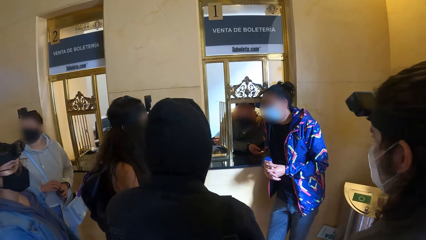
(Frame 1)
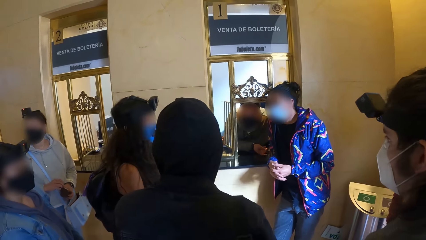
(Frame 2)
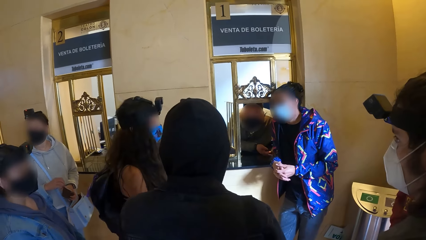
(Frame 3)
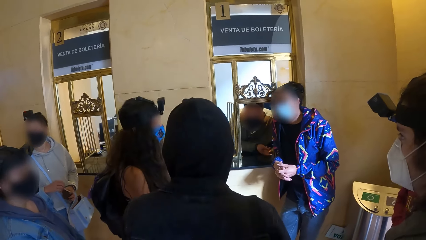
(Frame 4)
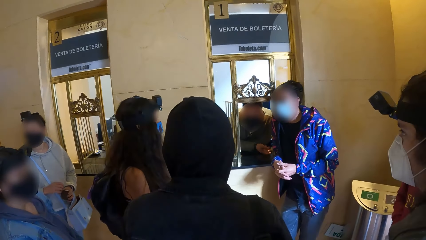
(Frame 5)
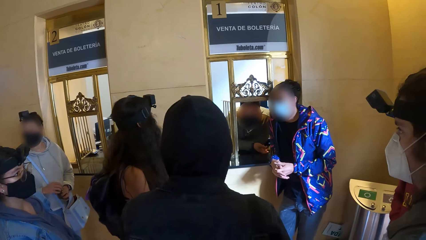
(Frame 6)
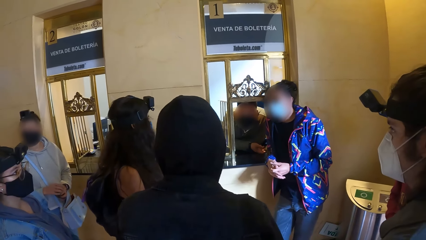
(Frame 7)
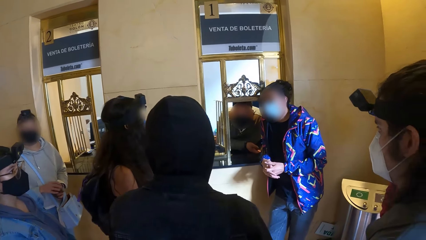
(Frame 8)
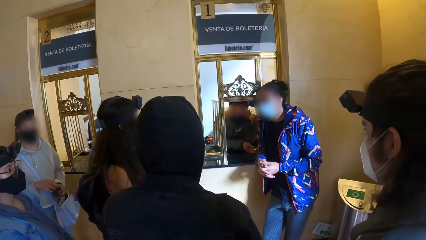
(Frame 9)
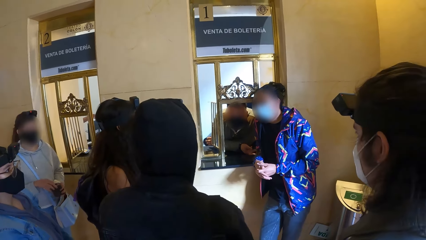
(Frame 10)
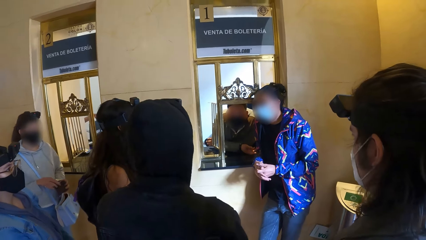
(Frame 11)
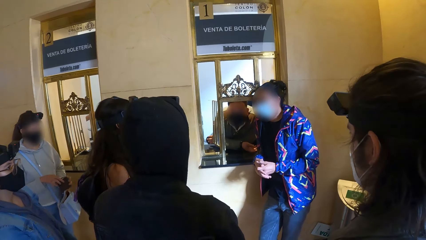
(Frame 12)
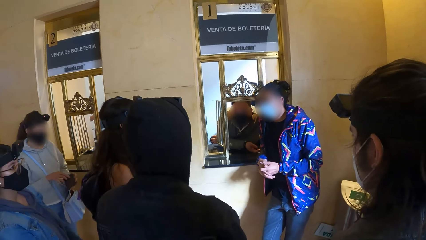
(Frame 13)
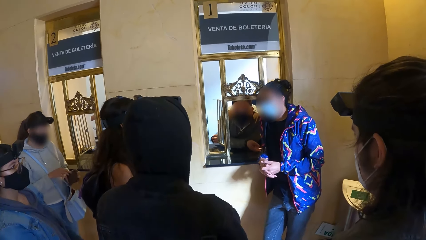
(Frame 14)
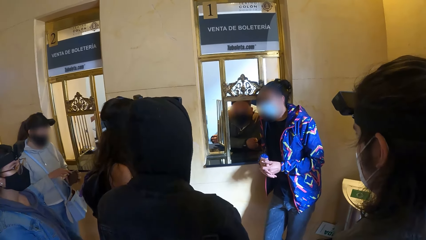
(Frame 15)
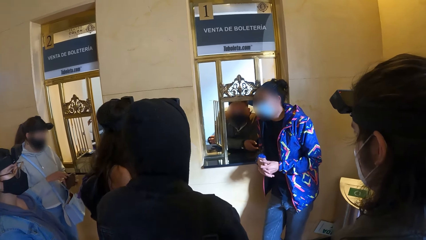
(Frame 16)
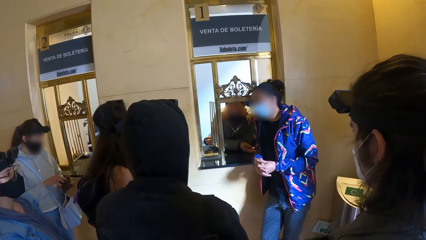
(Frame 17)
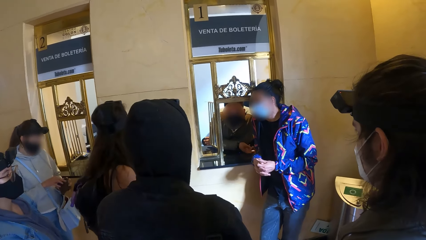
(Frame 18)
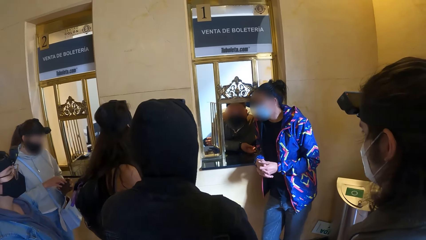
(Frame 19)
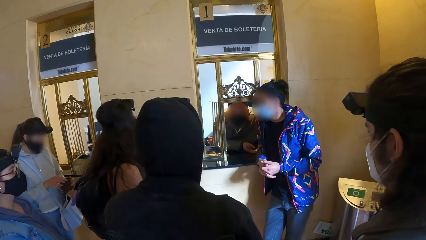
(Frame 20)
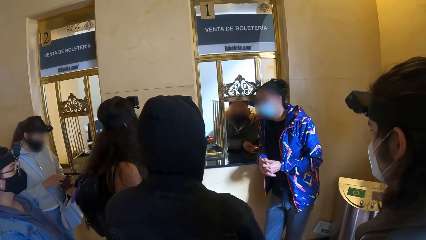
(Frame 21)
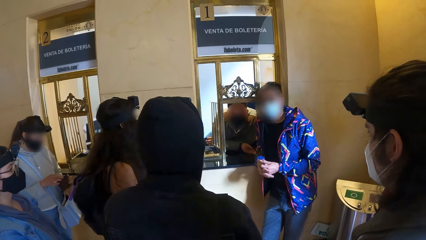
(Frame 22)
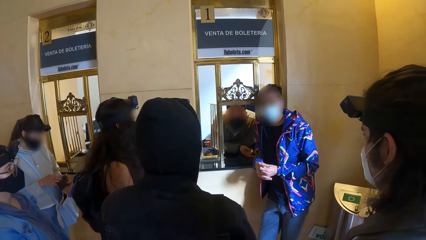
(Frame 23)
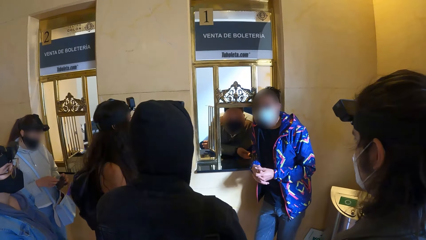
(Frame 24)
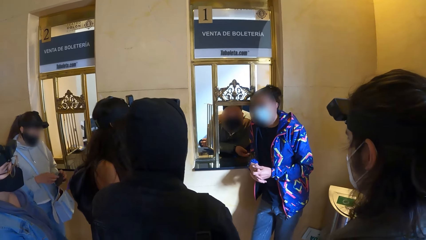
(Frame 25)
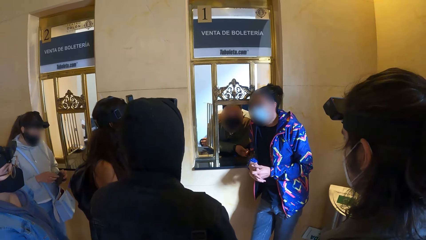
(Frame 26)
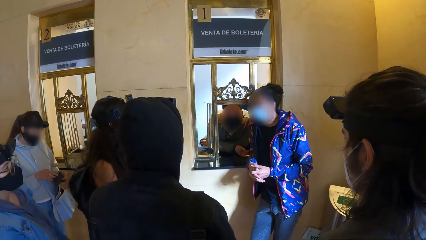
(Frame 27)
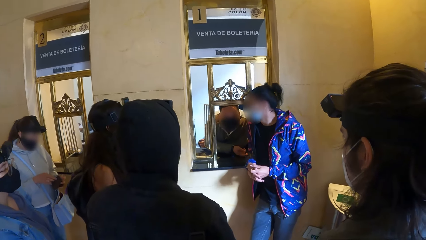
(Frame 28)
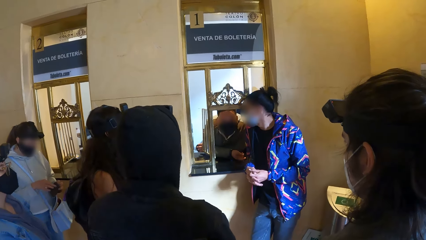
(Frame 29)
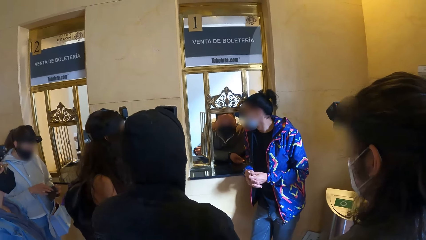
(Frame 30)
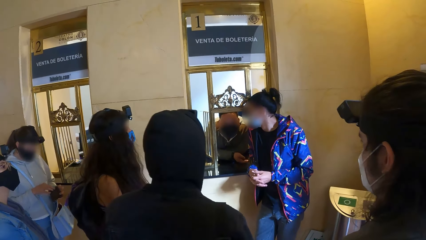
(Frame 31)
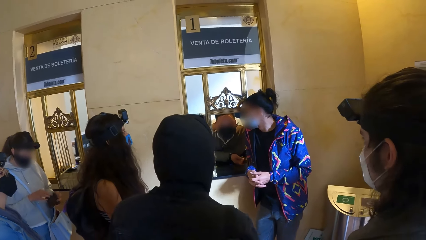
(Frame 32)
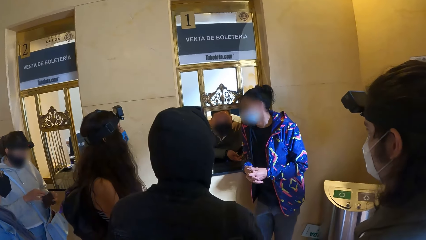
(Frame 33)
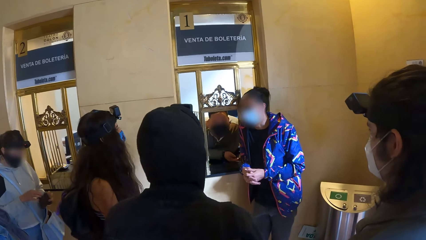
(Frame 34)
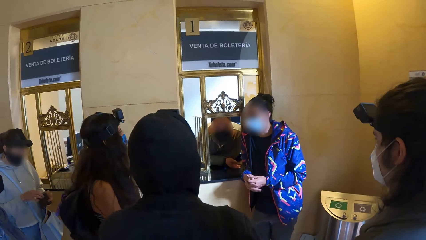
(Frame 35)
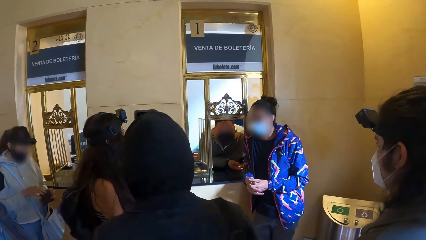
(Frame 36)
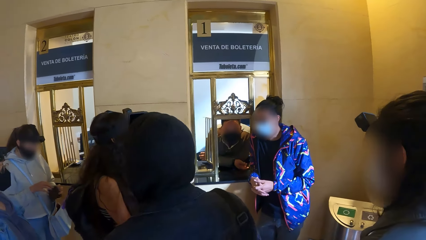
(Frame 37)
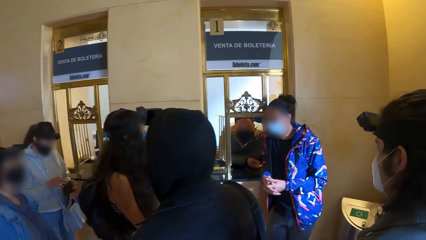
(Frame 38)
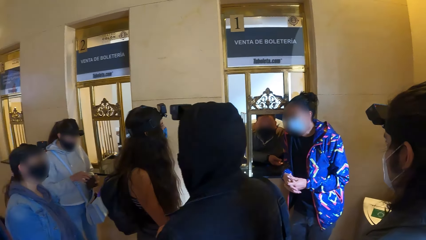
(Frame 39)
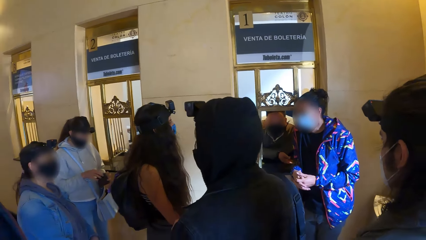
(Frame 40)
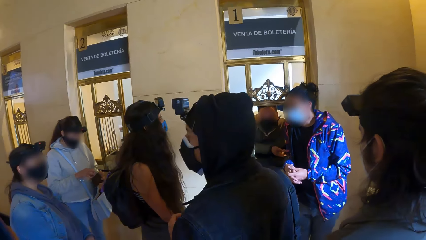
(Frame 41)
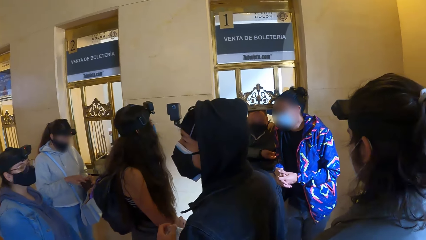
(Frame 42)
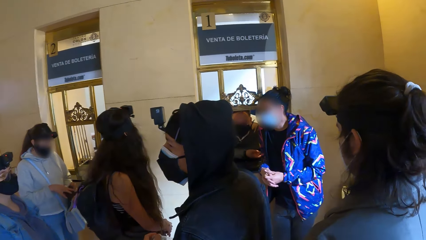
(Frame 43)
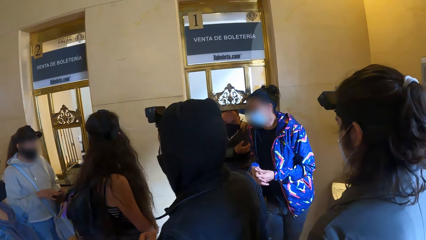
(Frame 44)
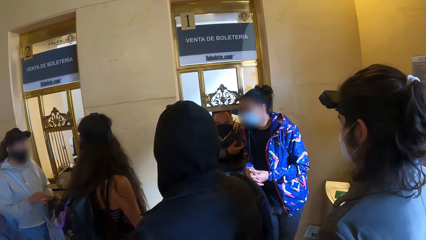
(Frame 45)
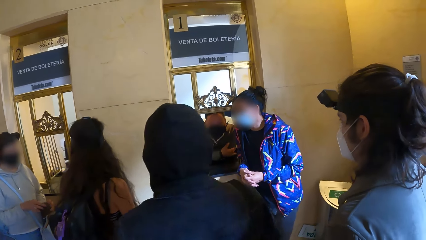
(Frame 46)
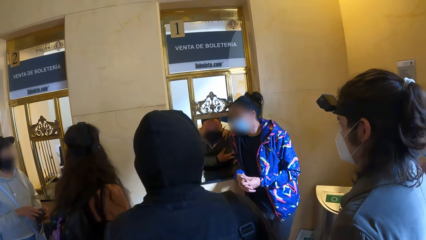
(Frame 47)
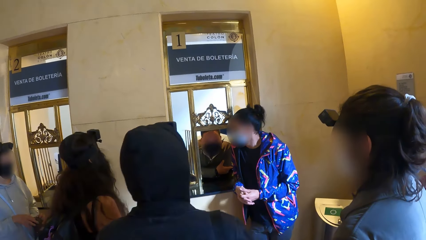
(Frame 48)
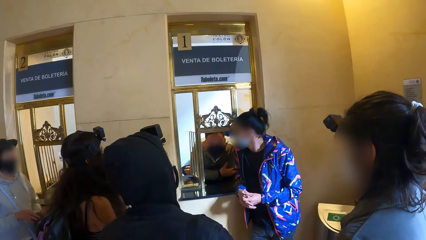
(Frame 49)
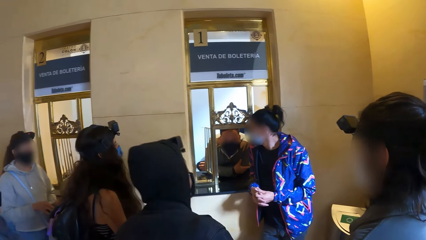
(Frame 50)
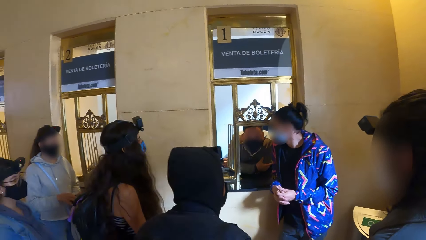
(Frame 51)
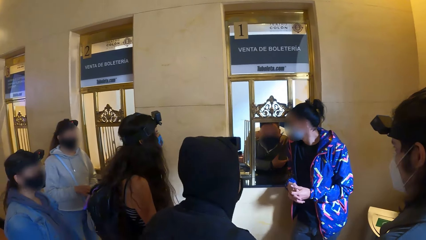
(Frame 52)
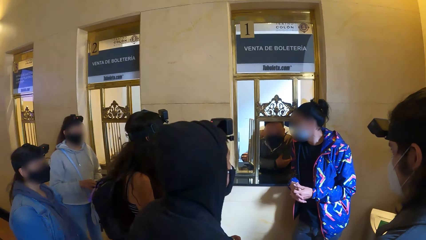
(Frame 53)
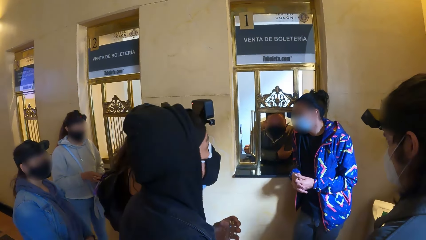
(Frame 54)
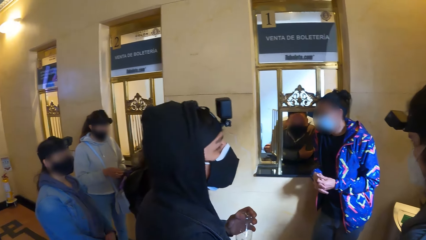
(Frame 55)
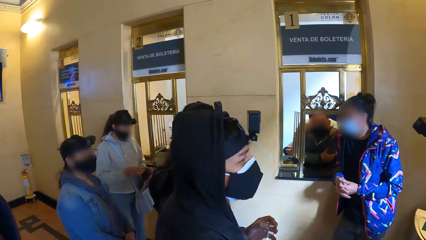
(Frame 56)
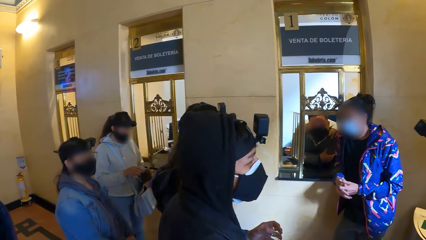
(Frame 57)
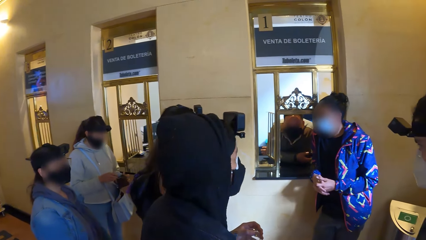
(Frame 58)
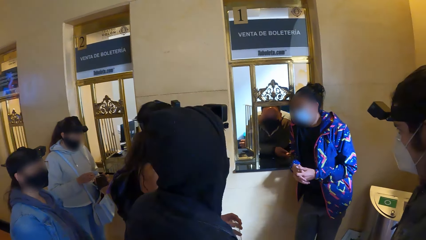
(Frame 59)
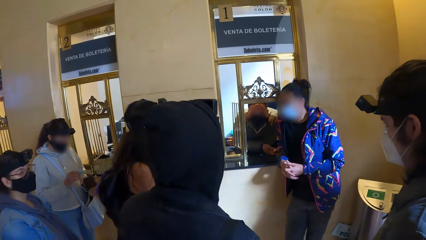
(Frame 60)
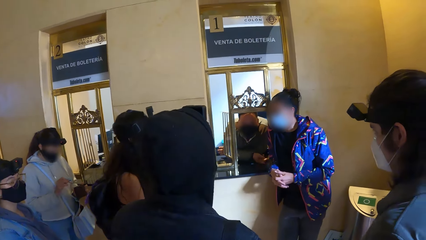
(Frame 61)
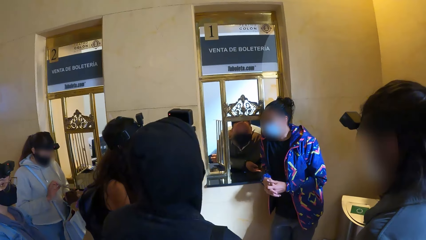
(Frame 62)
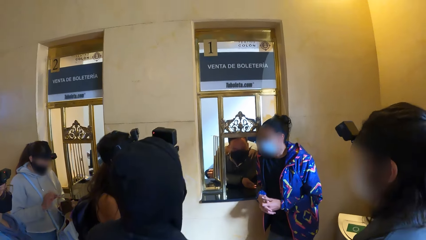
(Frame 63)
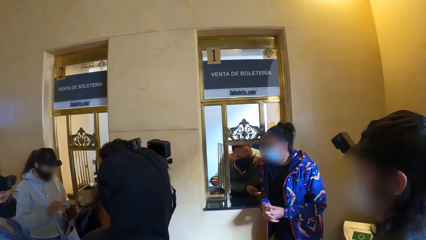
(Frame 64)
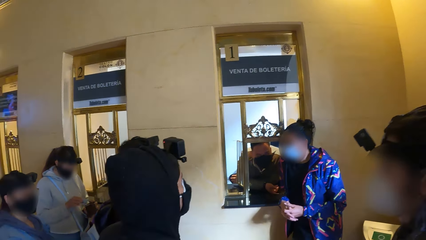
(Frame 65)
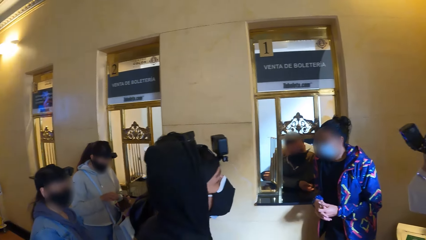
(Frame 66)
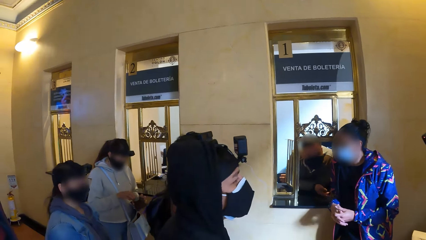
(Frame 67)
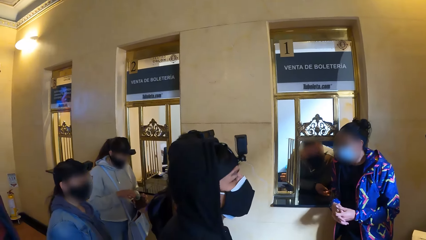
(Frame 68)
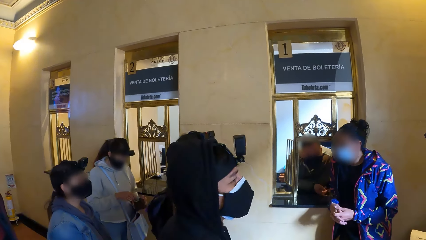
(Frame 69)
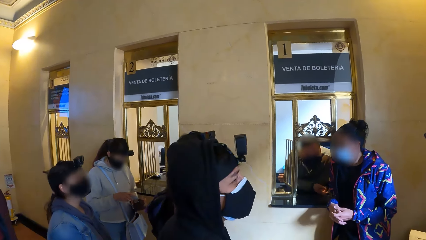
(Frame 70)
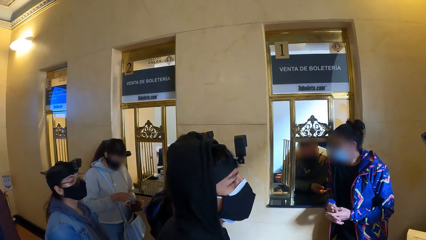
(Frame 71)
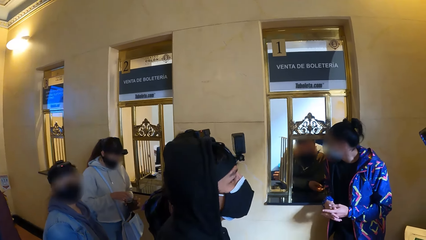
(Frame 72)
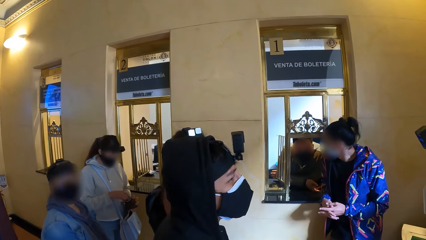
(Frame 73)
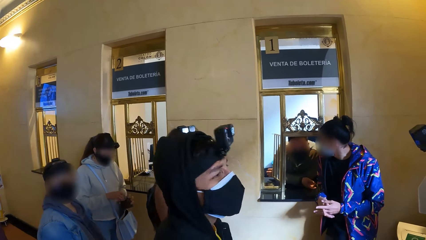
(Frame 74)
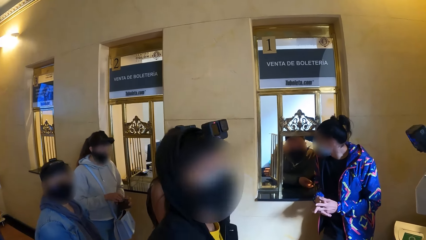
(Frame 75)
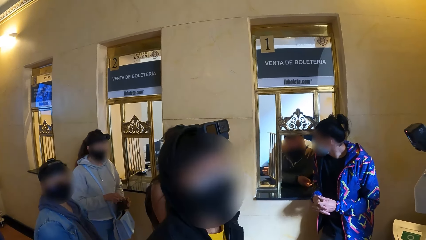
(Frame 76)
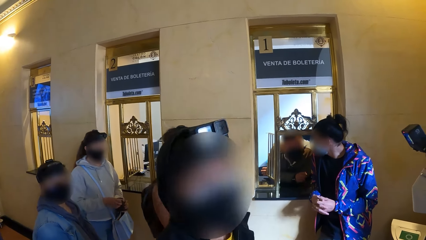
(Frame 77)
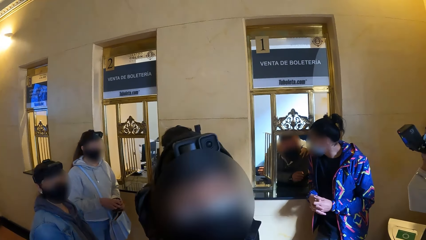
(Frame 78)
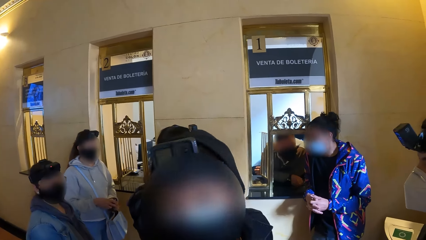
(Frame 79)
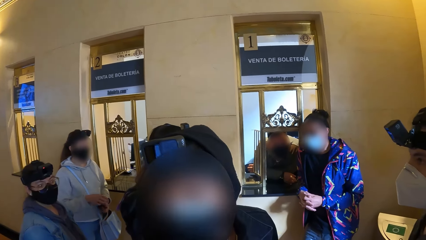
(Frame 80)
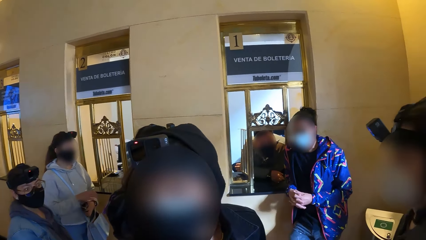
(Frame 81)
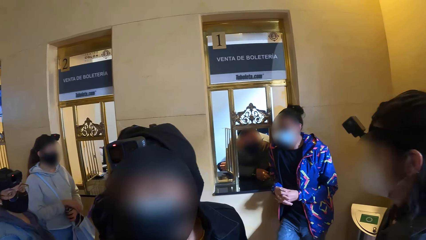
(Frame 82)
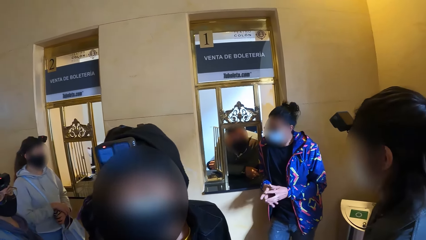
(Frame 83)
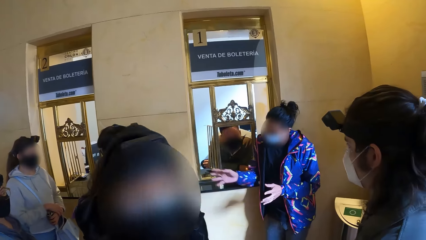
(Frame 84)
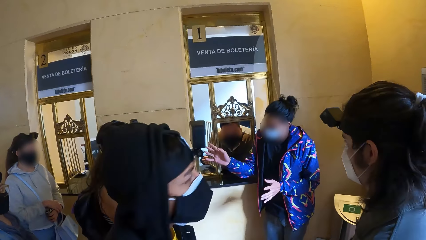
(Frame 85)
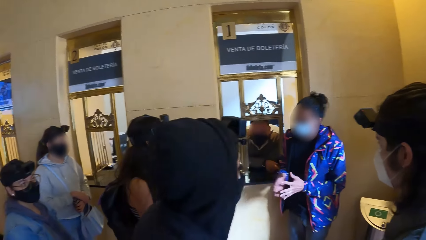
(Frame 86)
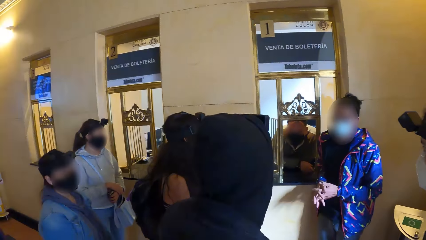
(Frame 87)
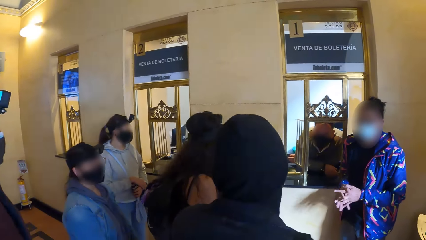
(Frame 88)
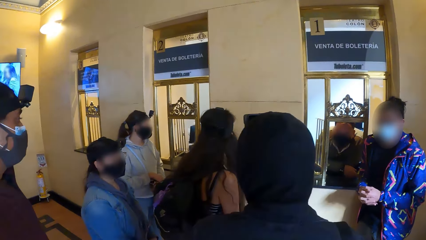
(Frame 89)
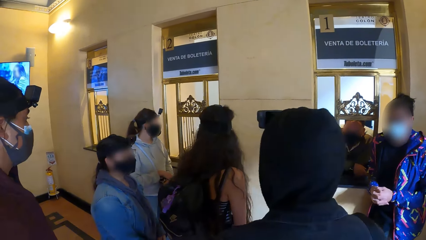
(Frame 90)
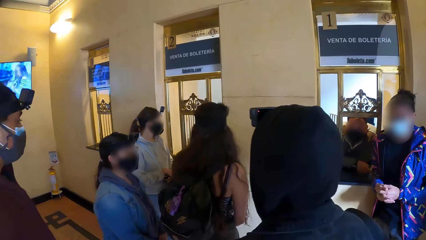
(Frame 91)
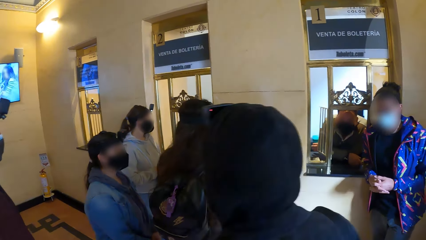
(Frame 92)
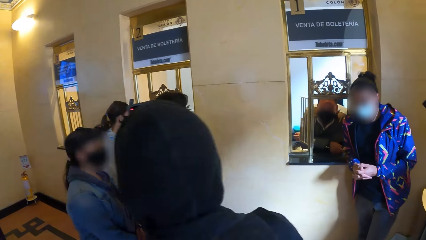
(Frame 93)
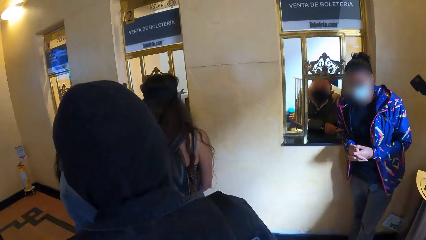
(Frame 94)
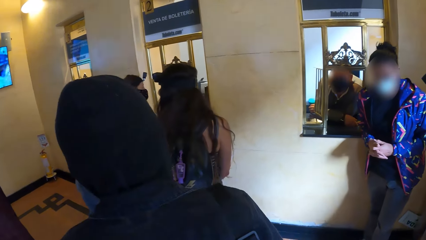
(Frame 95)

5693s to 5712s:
A woman examines the purse in her left hand with her right hand. A man holds a plastic bottle with his left hand. The woman removes a paper from the purse in her left hand with her right hand. The woman drops the paper in the purse in her left hand with her right hand.
